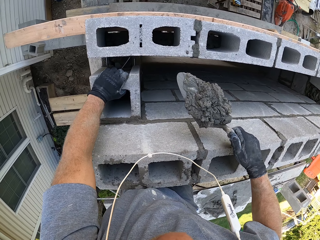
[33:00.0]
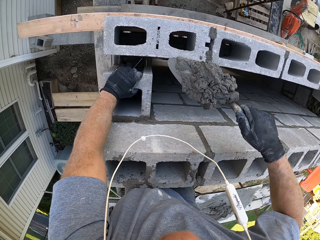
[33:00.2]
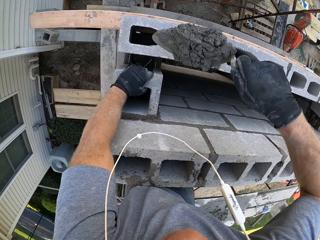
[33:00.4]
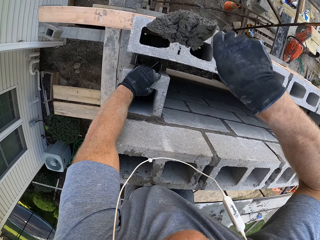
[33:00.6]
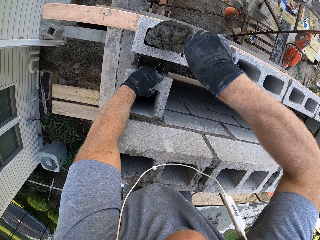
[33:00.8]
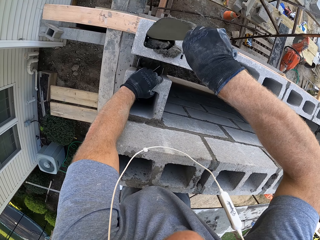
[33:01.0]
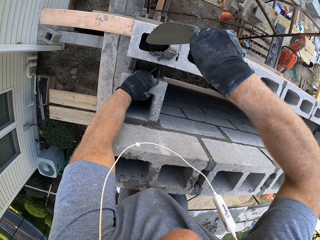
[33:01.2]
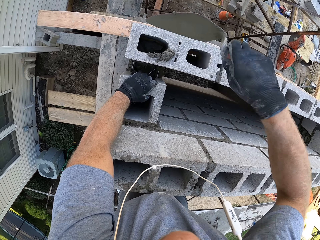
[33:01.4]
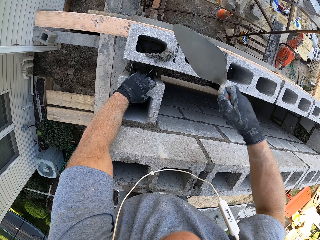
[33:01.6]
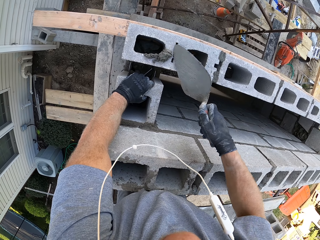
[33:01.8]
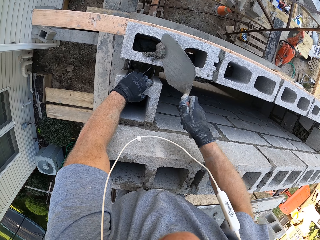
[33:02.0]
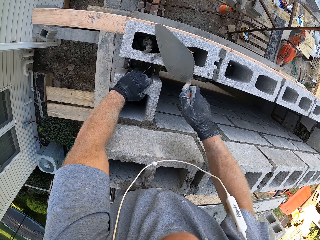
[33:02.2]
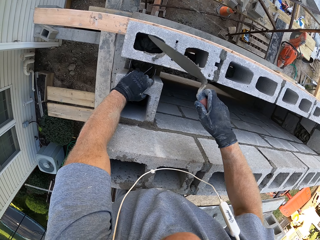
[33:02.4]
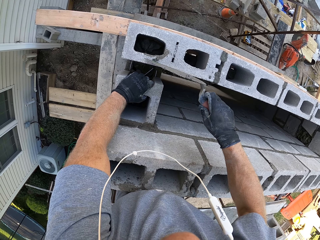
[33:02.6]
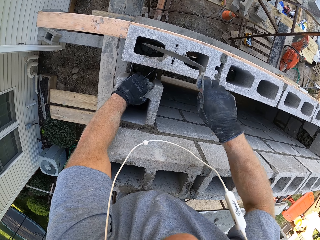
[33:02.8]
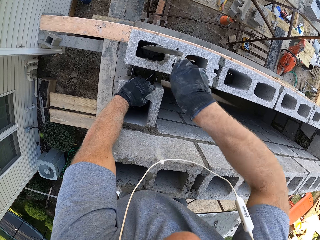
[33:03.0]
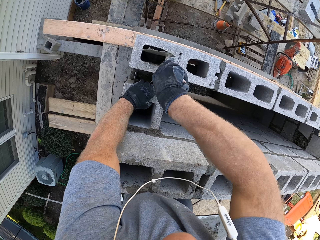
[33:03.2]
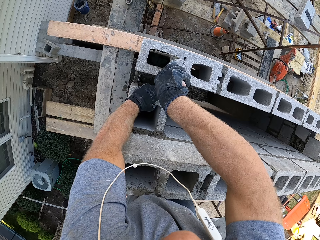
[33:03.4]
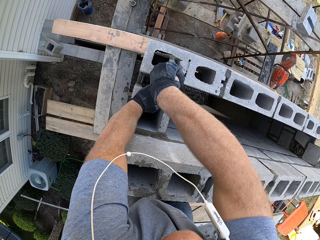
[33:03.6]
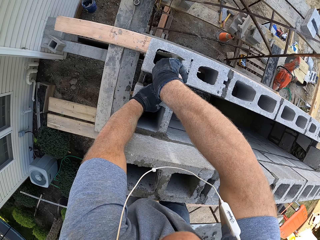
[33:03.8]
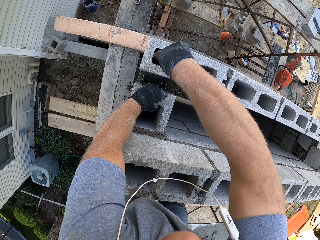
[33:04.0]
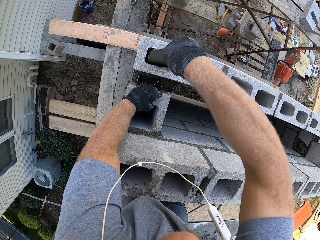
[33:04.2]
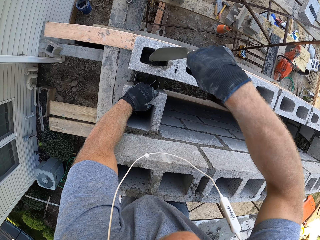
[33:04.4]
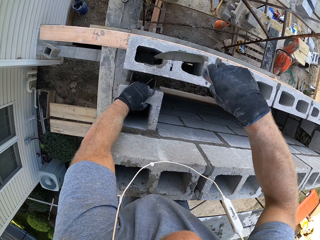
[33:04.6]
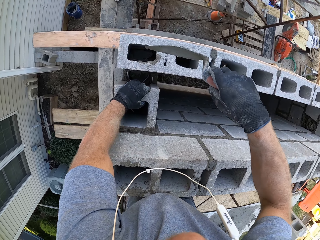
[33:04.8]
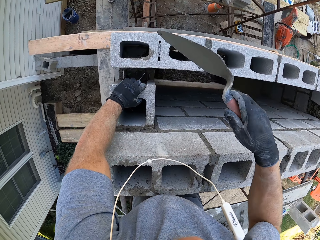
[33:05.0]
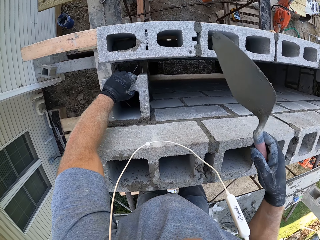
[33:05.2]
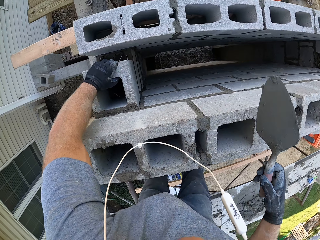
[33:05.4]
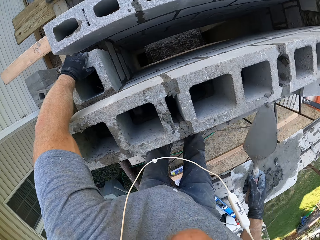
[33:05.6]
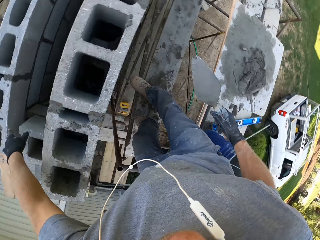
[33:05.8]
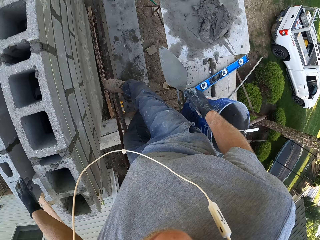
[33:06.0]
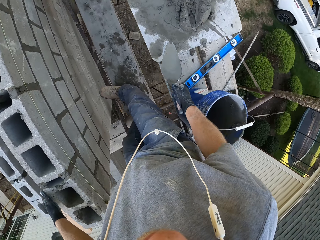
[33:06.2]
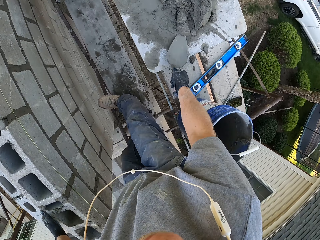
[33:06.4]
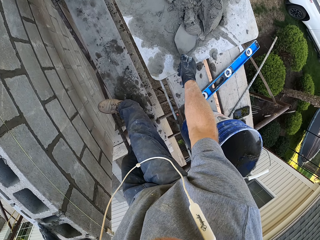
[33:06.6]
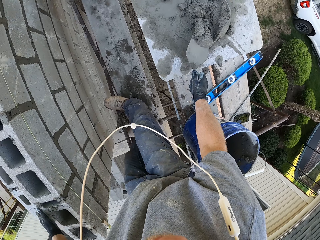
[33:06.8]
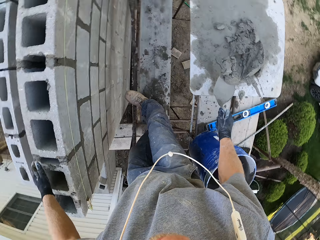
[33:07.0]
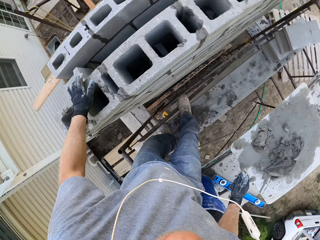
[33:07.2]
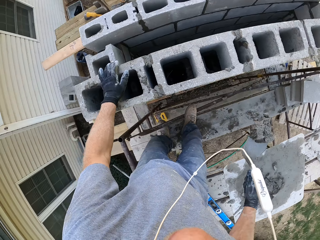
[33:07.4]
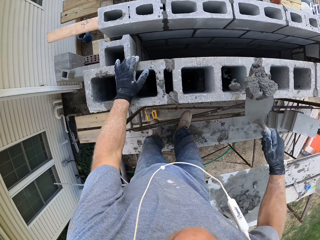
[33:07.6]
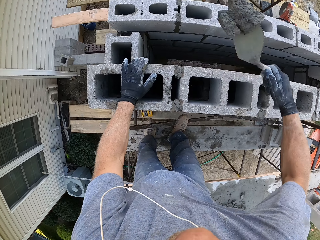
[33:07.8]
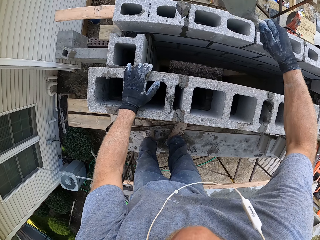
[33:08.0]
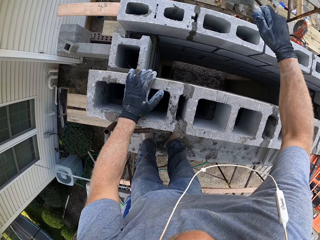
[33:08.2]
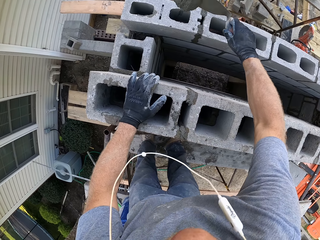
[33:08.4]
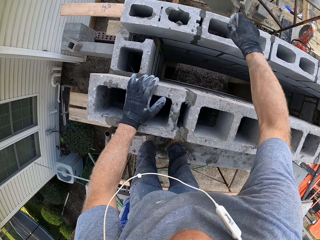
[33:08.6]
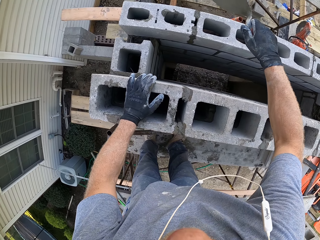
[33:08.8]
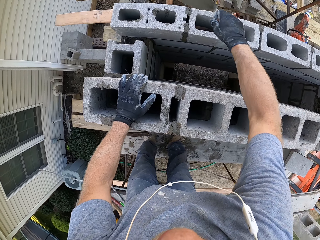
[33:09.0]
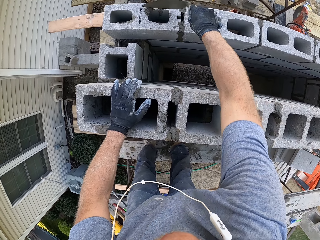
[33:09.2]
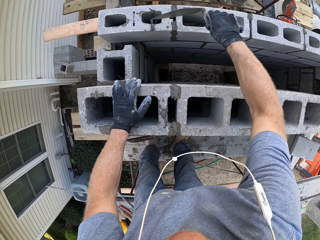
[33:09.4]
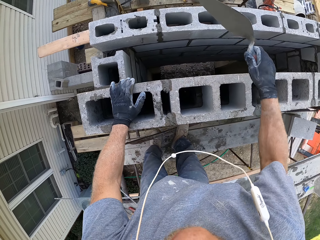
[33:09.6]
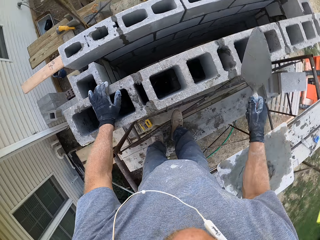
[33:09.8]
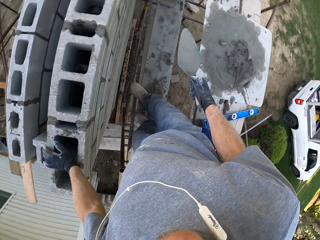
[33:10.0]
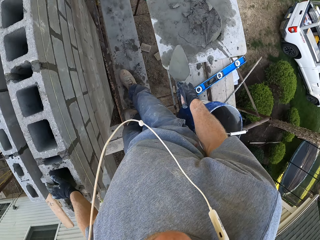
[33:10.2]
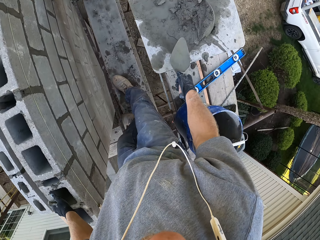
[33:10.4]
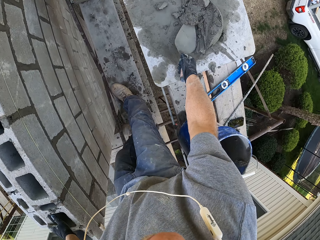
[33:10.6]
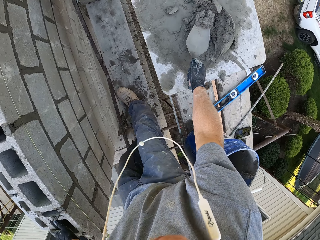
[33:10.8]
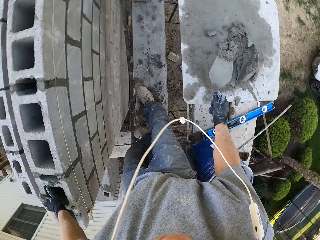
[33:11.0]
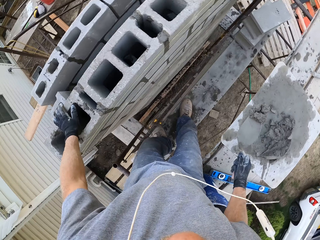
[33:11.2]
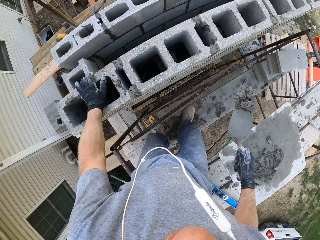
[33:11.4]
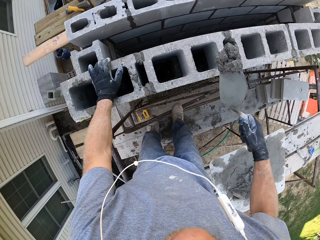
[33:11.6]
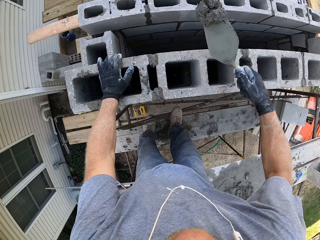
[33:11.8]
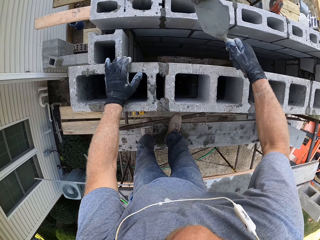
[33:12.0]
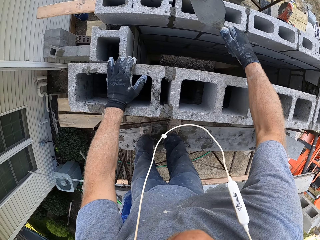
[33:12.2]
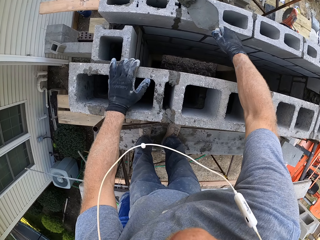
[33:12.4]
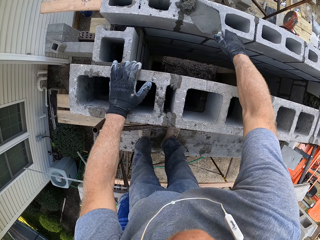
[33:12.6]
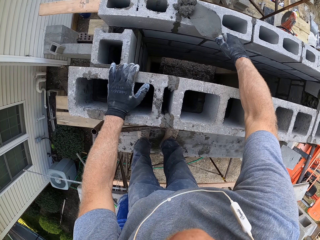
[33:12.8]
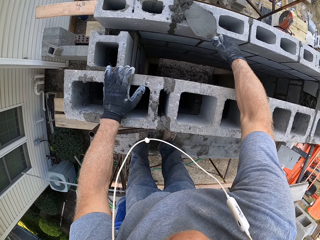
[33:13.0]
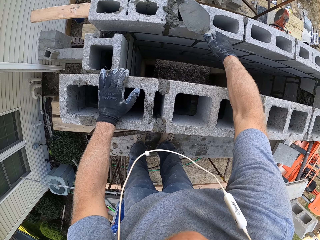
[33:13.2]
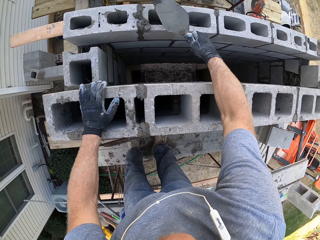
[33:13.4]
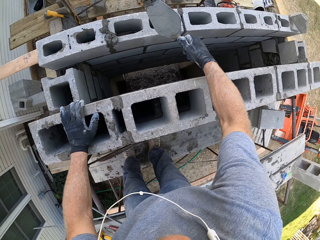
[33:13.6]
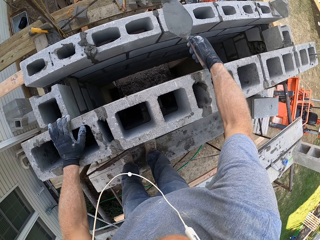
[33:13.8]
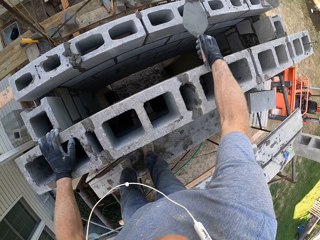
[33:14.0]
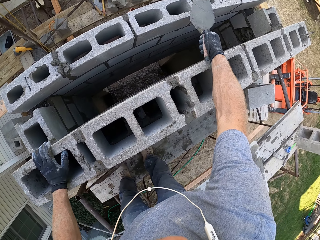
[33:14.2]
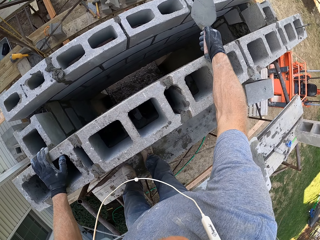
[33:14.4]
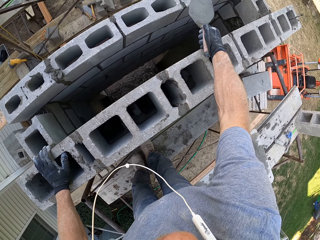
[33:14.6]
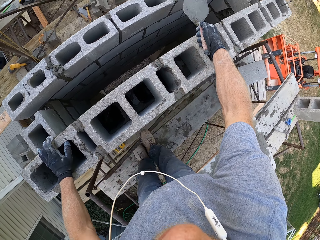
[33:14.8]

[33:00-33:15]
The camera wearer pours the mortar. They scoop some mortar. They pour the mortar. They scoop some mortar. They pour the mortar.

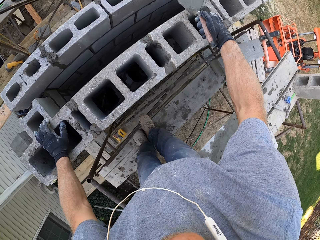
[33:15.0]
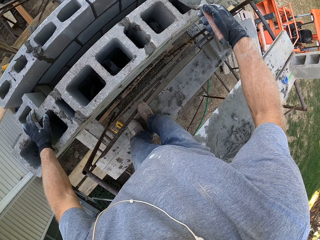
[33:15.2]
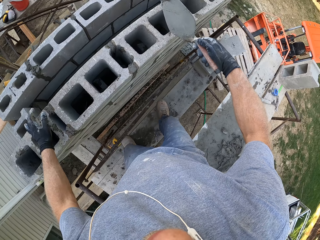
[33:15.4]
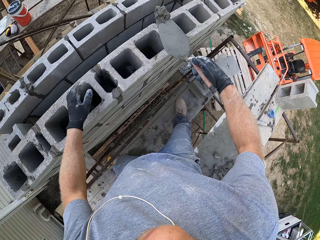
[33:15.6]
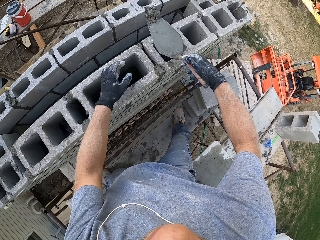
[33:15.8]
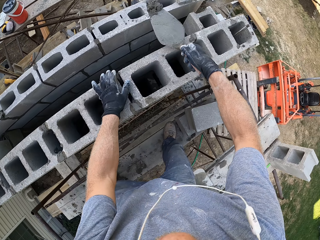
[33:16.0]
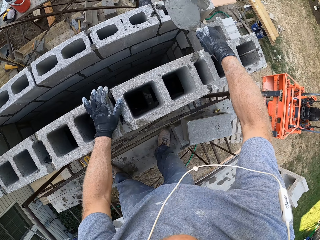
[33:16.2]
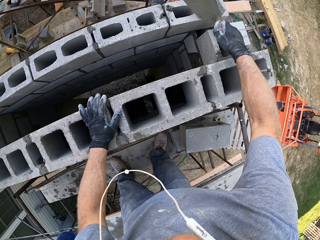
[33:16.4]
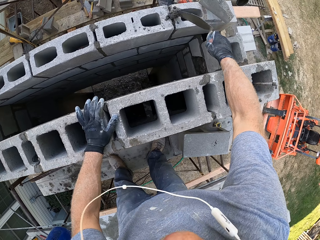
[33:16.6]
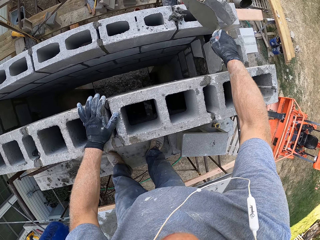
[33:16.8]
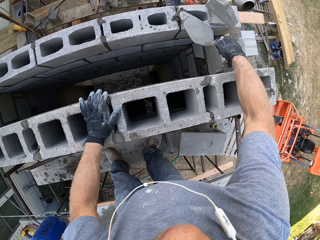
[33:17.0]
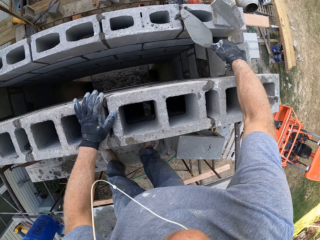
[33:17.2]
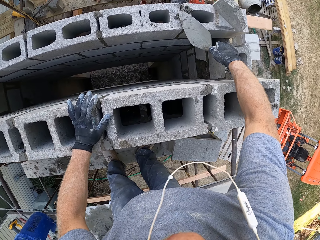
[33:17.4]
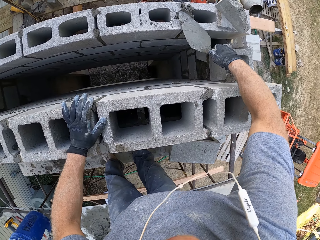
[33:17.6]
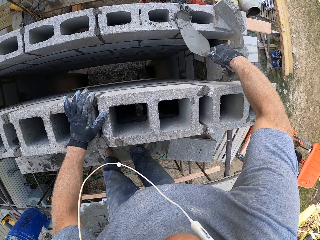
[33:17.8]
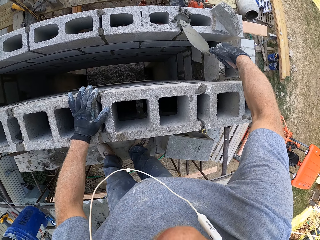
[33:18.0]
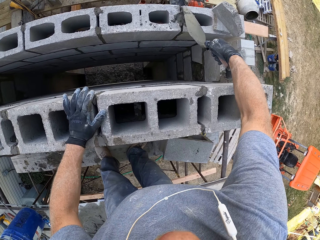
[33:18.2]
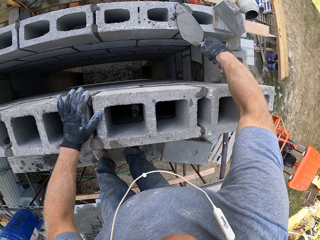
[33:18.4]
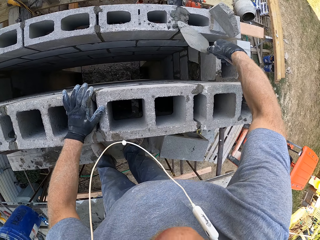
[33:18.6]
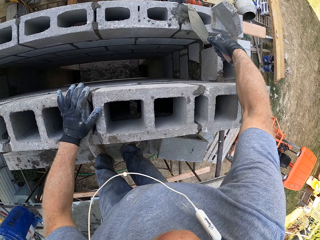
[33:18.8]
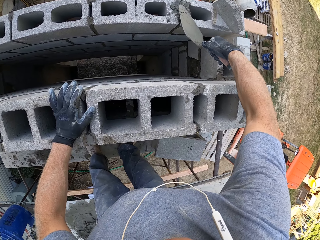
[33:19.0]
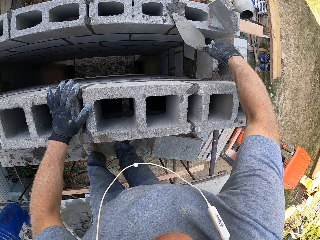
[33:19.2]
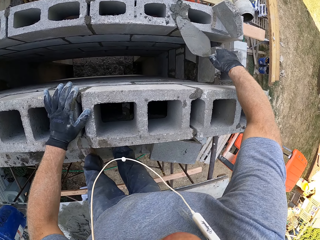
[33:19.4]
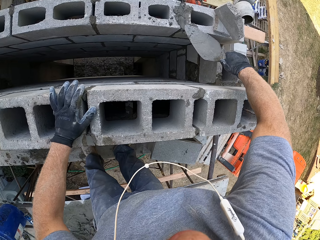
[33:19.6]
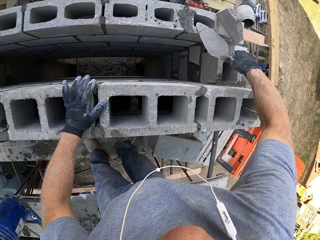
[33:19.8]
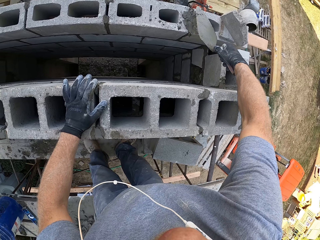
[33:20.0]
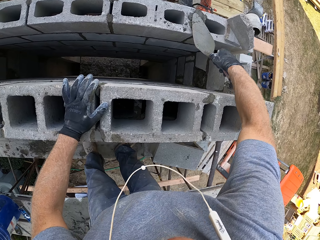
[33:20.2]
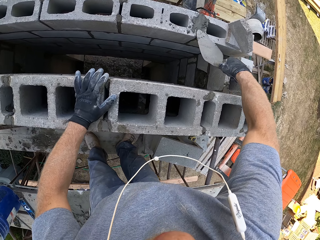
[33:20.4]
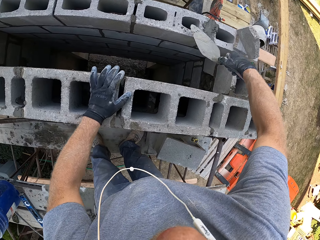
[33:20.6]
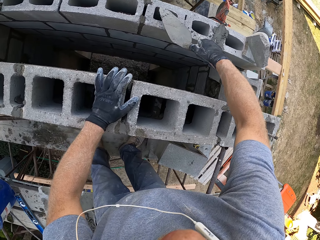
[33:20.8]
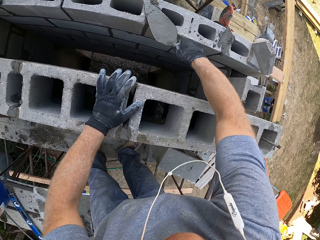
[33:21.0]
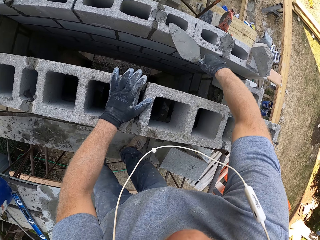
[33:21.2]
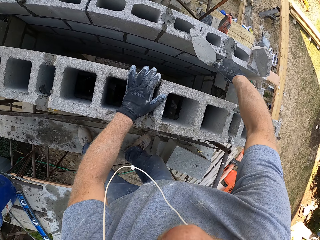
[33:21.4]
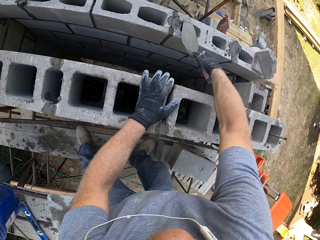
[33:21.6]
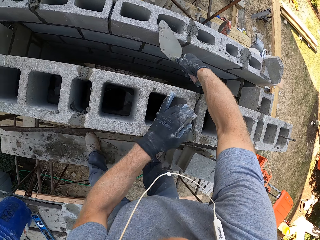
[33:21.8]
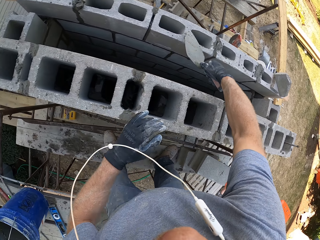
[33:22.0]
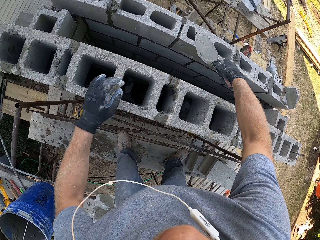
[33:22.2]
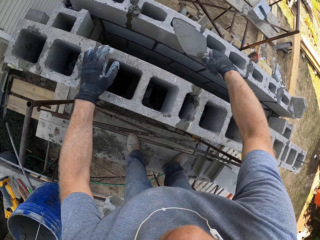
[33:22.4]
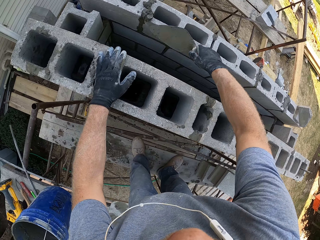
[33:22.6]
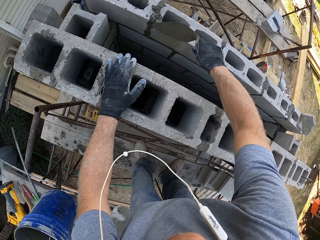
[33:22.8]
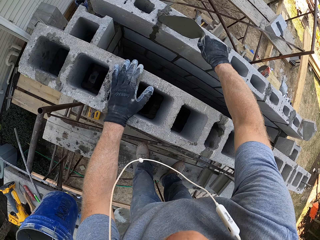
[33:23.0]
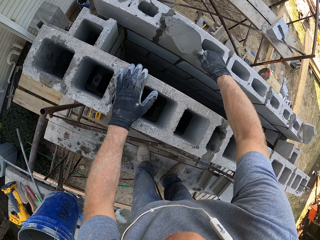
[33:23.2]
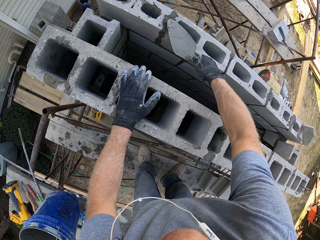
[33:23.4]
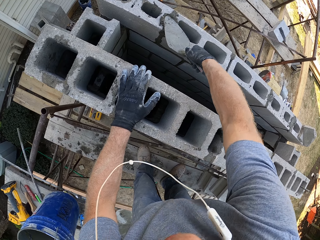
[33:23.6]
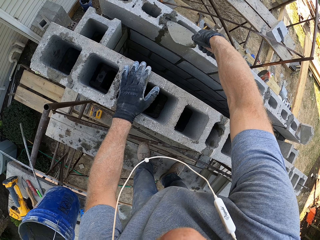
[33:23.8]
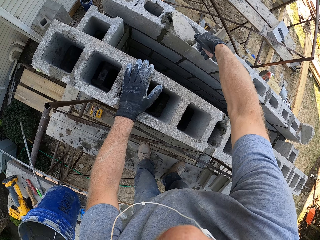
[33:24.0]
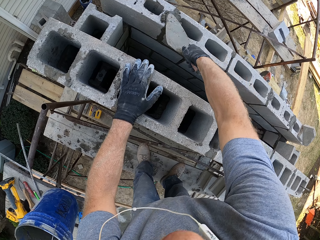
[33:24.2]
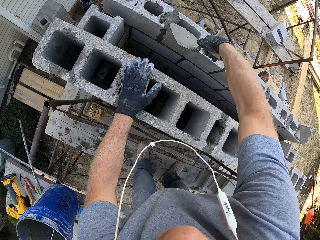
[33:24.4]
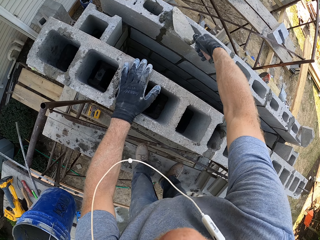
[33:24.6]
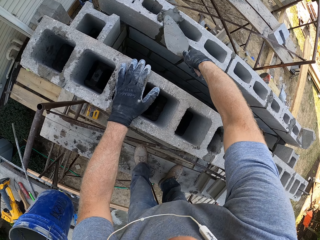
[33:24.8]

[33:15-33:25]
The camera wearer plasters the wall.
